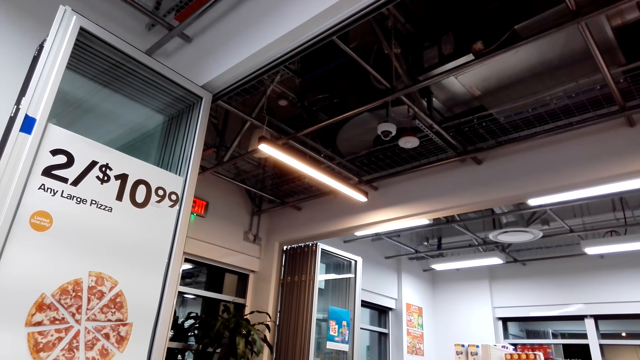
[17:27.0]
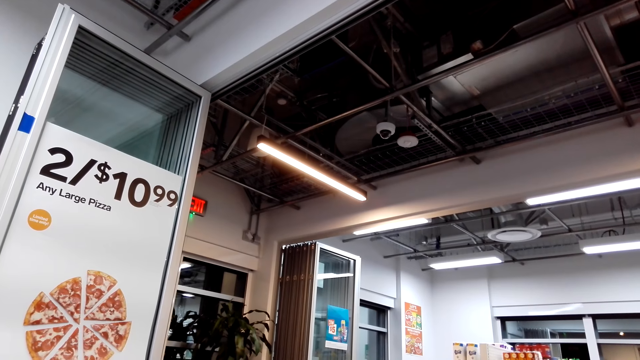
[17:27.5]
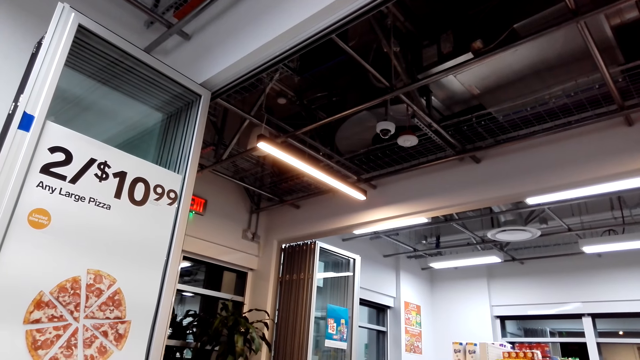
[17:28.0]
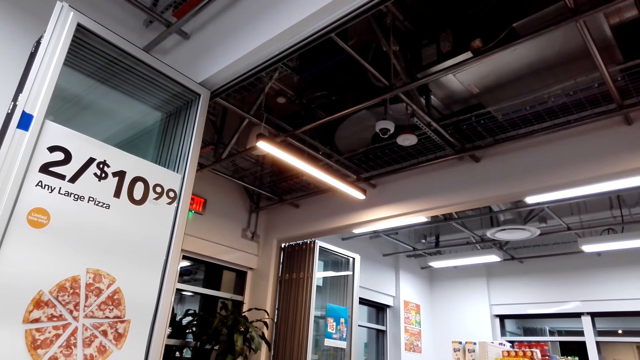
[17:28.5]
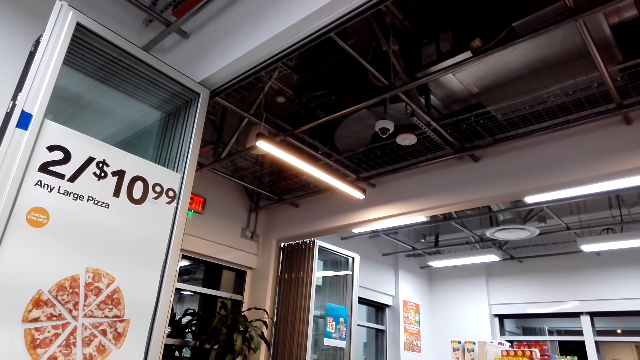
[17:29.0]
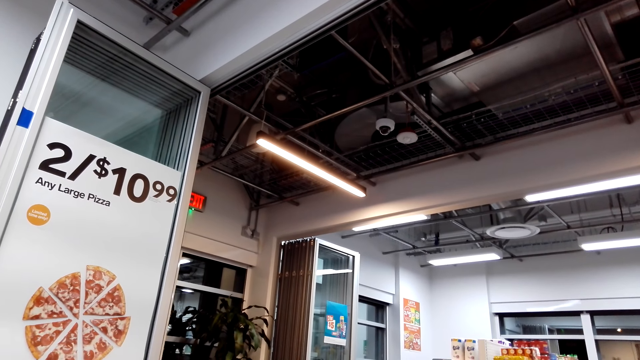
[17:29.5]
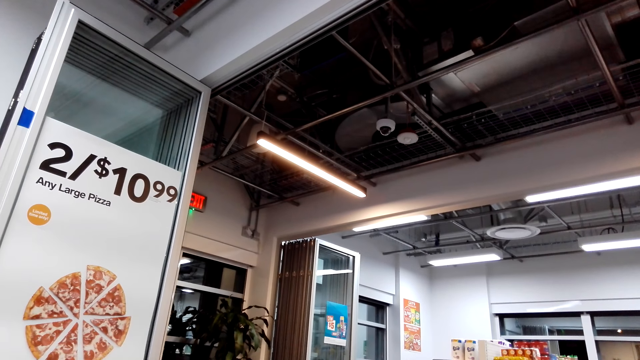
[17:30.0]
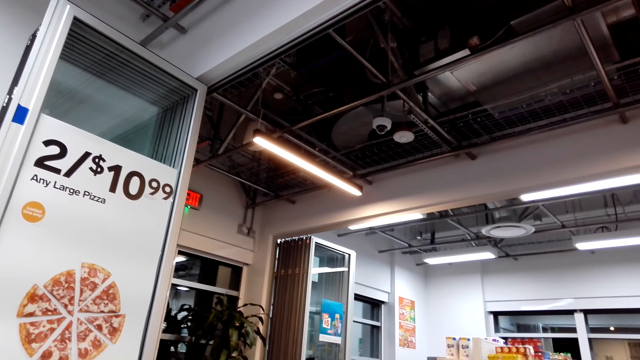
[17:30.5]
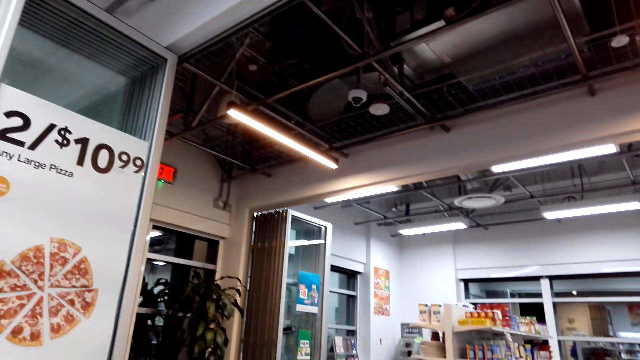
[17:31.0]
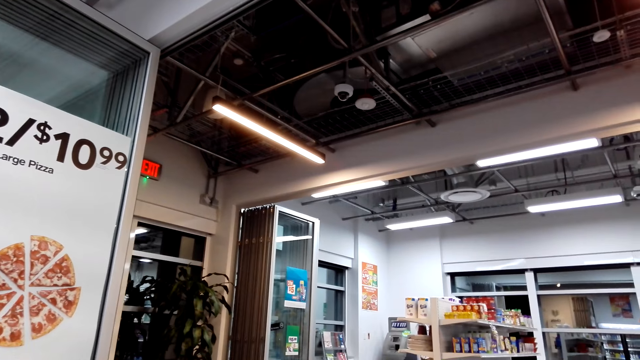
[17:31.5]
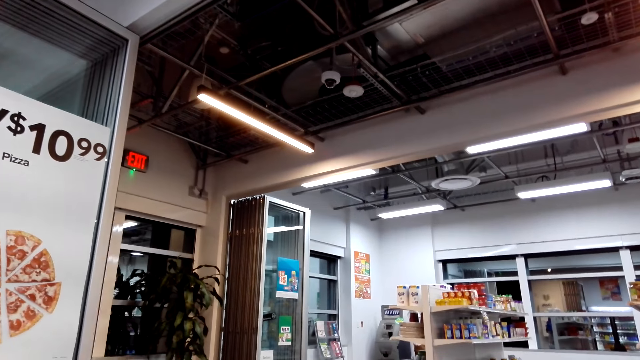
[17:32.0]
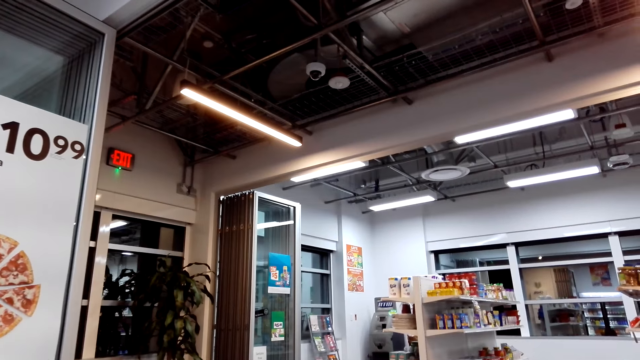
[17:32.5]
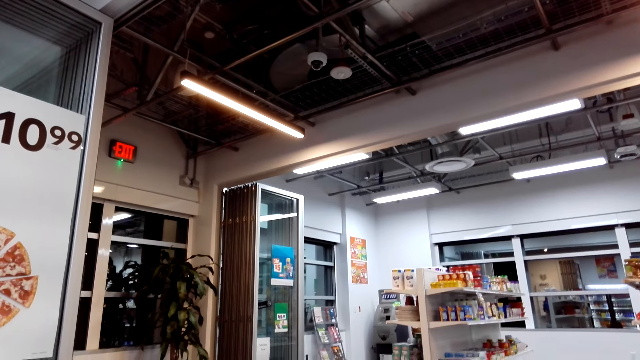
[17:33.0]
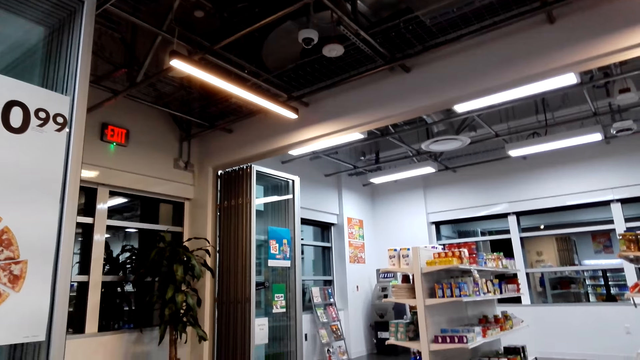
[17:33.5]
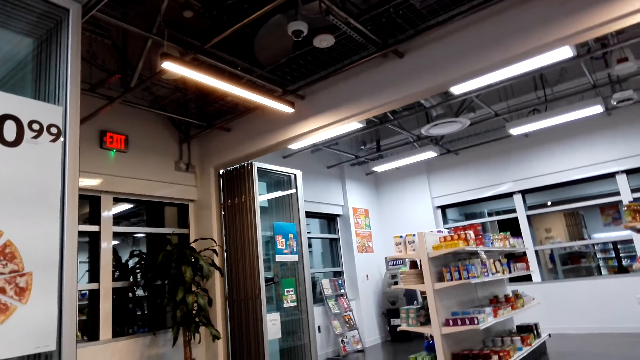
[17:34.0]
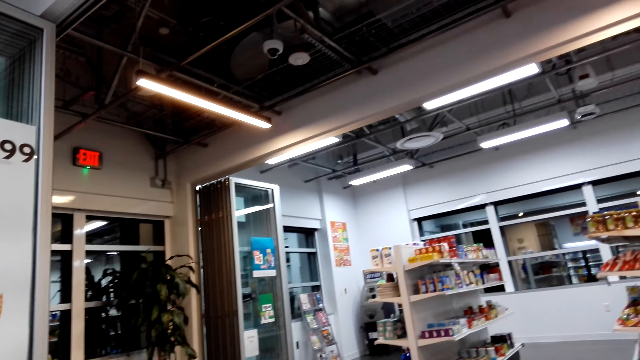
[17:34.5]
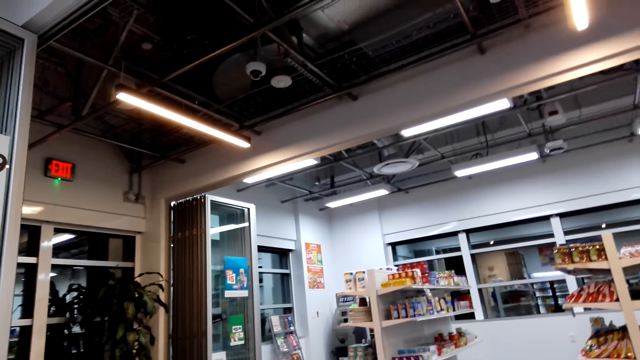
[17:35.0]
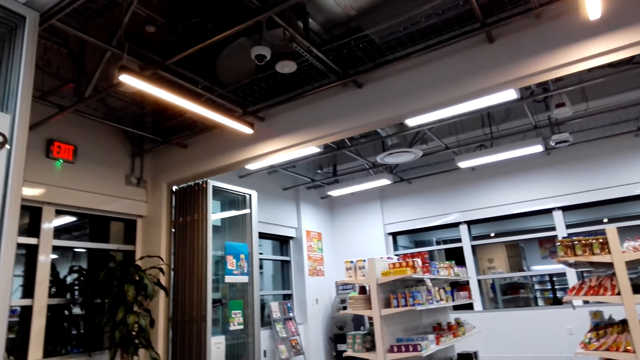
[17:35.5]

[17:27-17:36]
The camera wearer looks around.

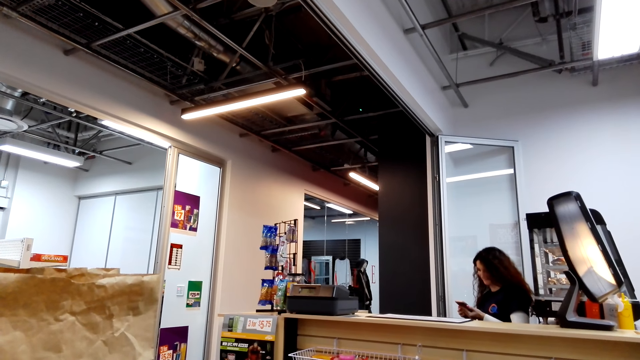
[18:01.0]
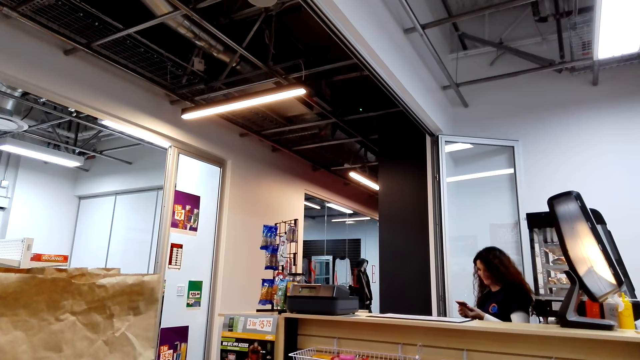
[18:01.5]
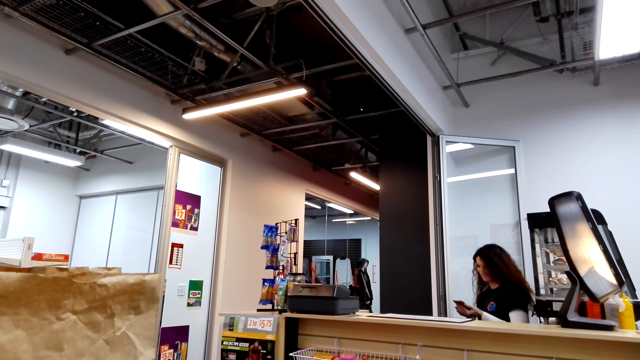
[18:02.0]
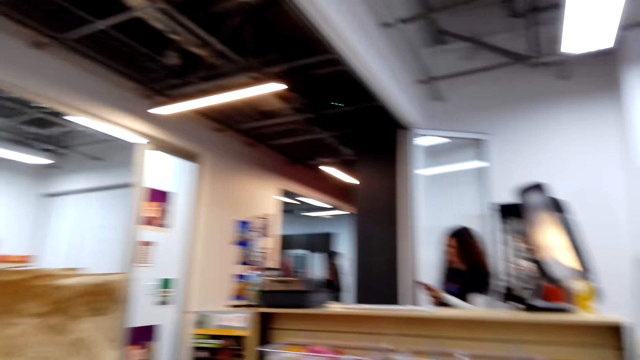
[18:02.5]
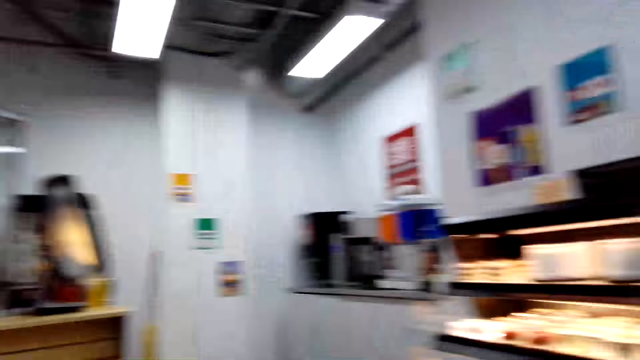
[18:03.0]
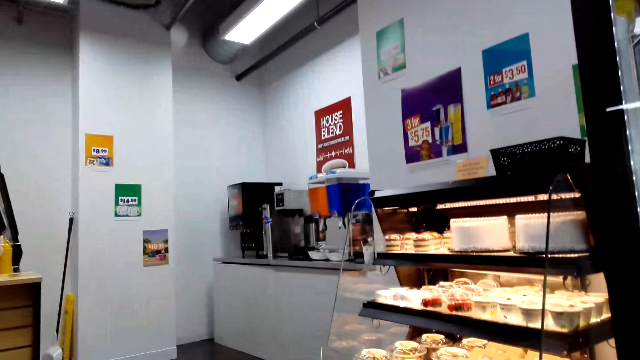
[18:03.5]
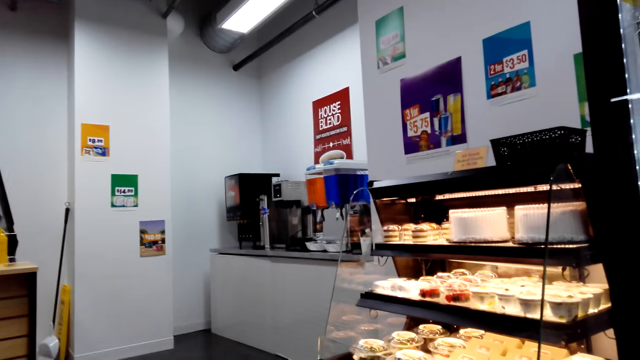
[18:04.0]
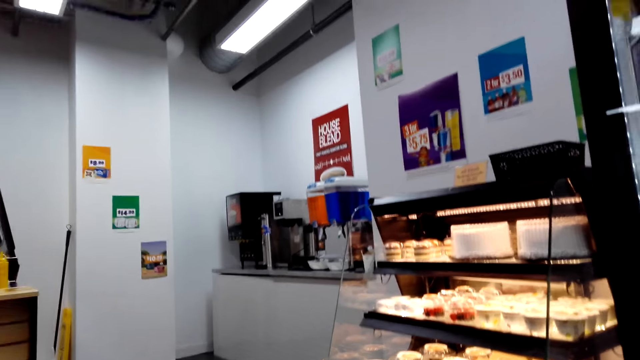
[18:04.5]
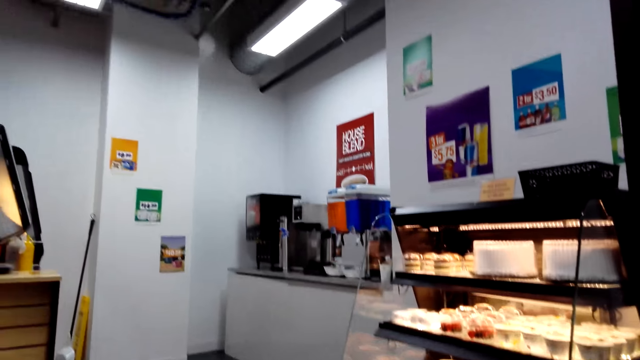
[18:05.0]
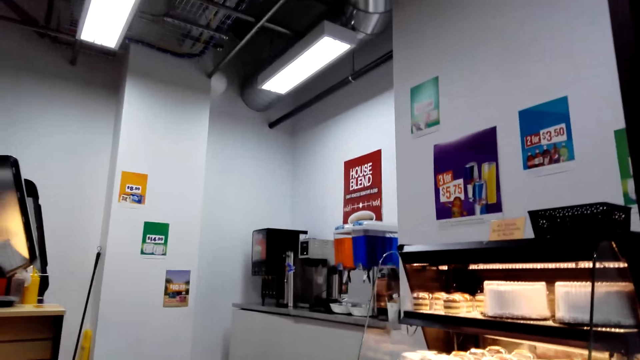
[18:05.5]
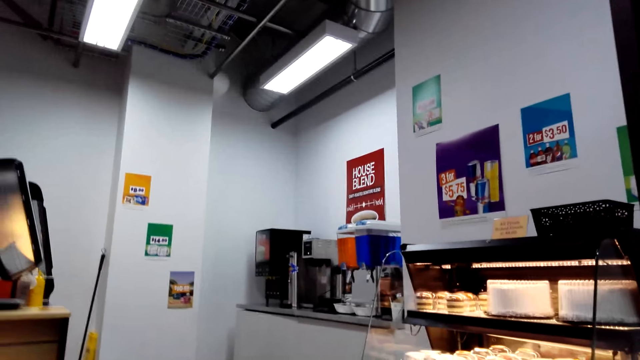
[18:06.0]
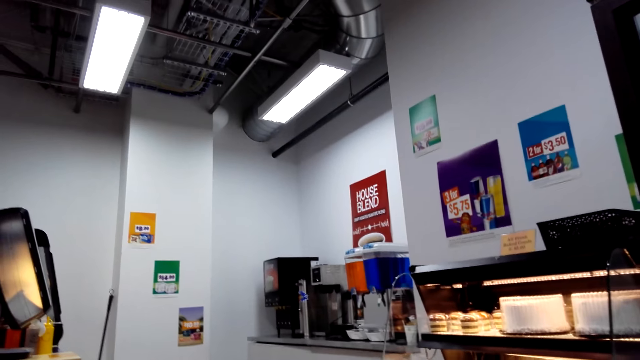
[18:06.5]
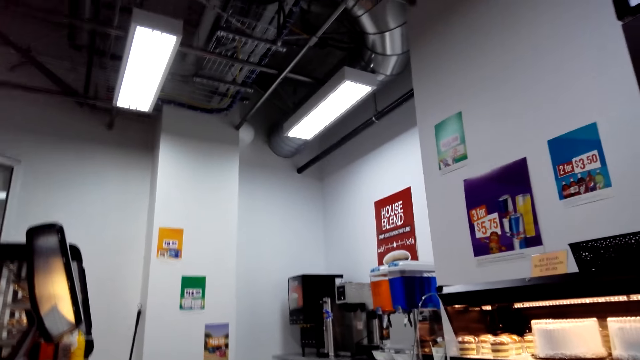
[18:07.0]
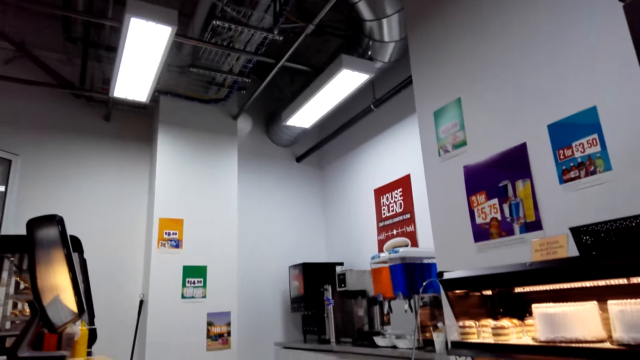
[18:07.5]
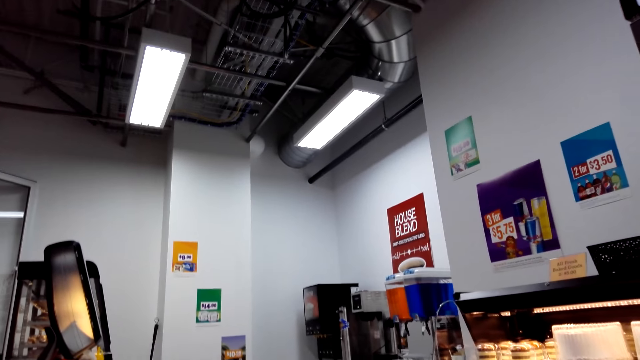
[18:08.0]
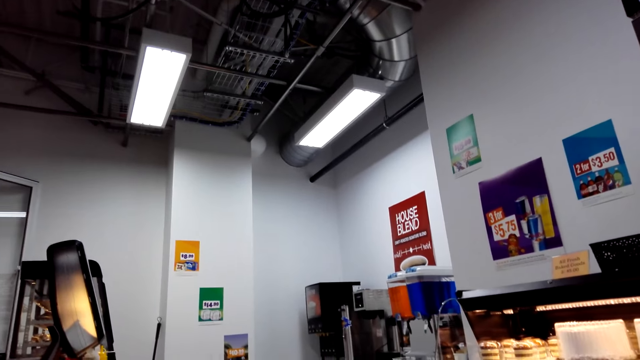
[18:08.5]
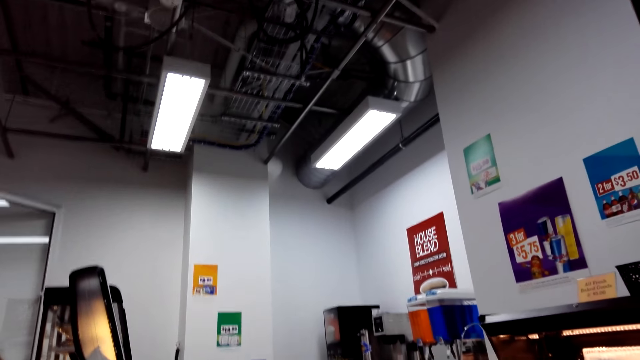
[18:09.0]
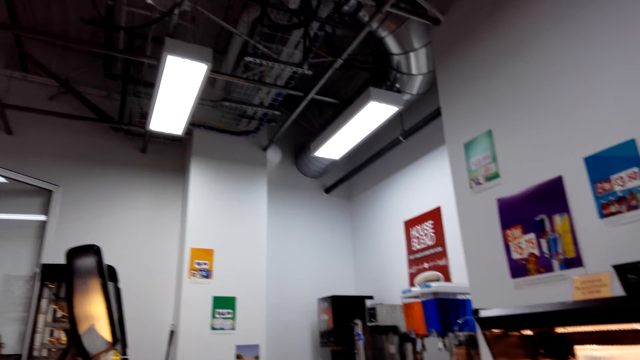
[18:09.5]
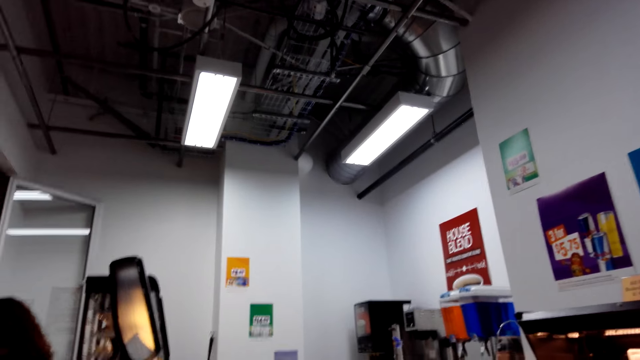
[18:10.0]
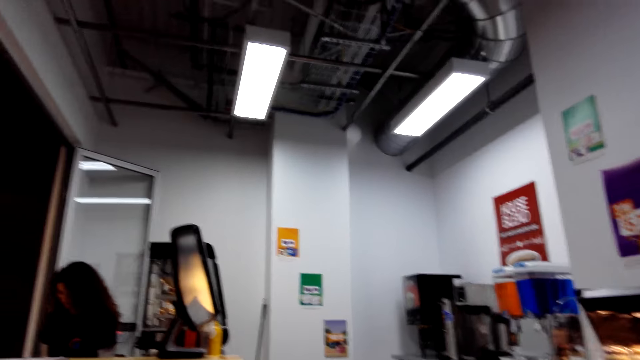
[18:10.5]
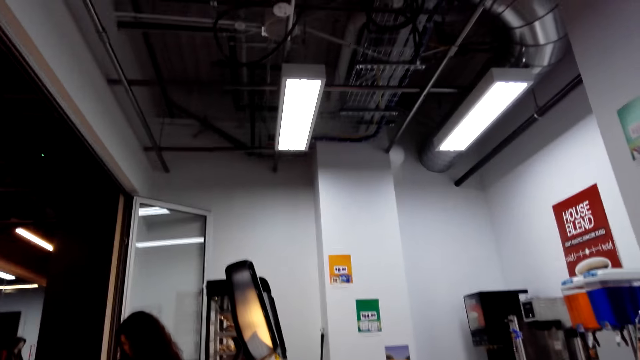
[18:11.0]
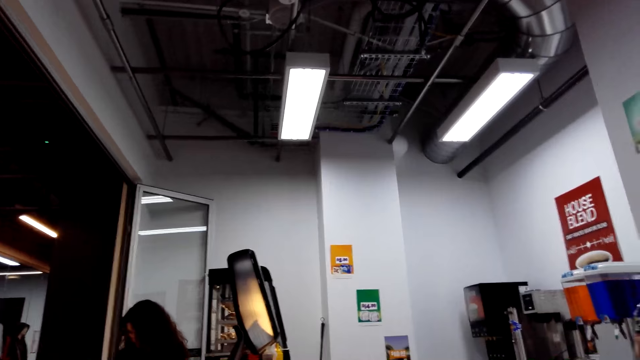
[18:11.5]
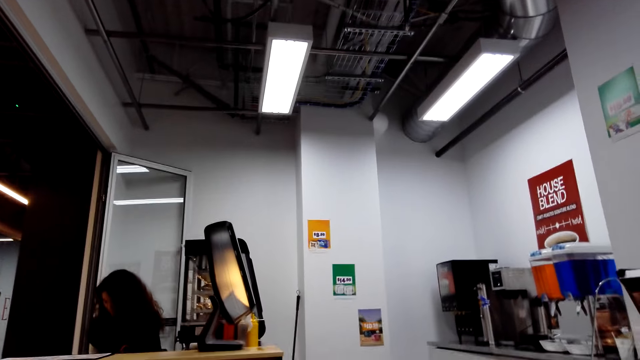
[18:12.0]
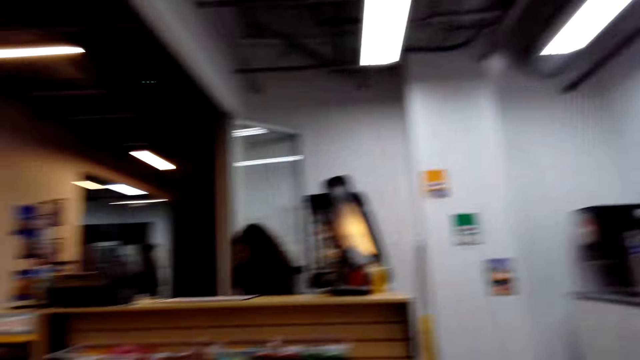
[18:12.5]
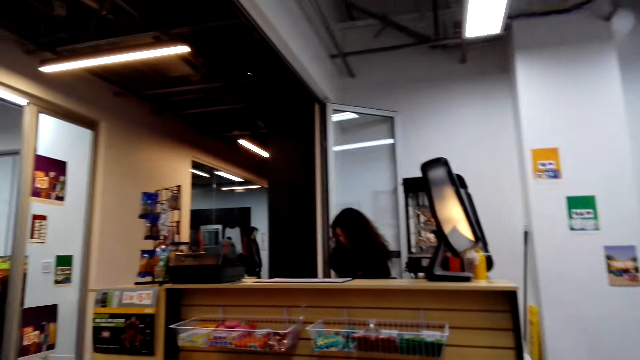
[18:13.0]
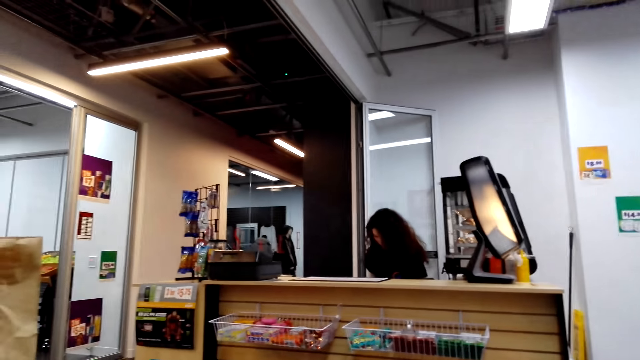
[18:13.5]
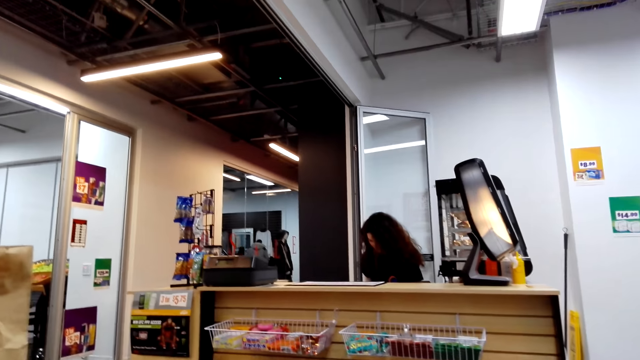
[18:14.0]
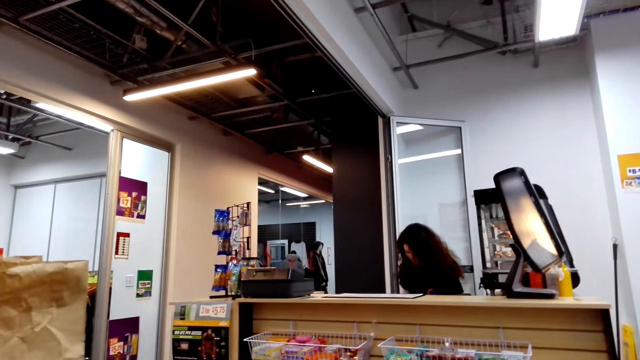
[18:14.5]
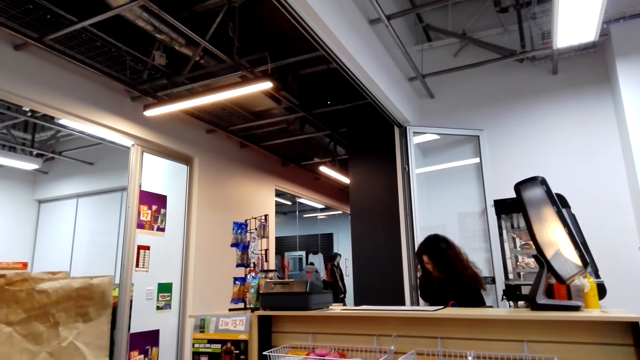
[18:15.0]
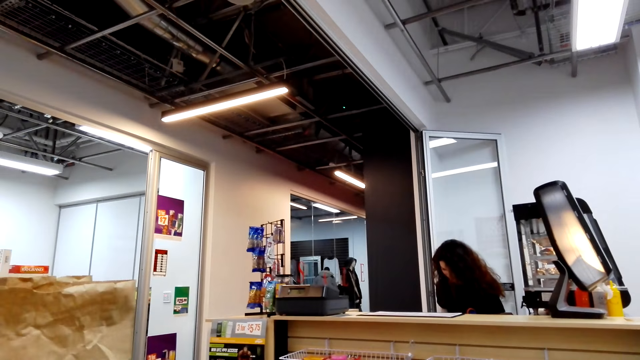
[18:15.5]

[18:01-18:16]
The camera wearer looks around. They look at a cashier.
